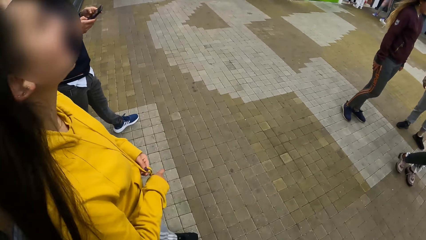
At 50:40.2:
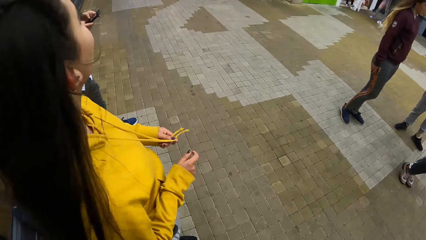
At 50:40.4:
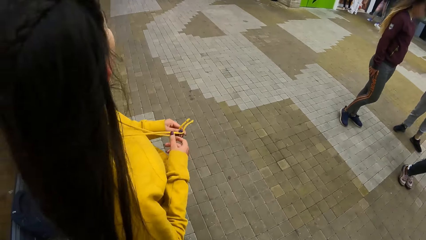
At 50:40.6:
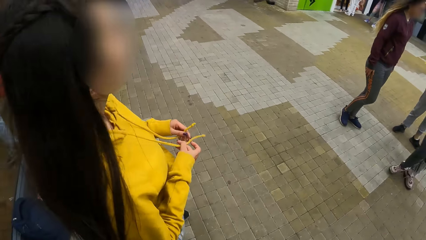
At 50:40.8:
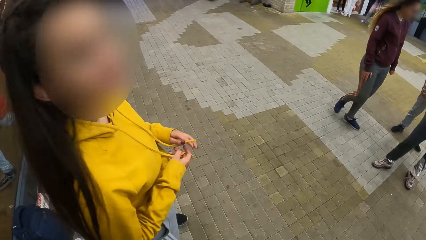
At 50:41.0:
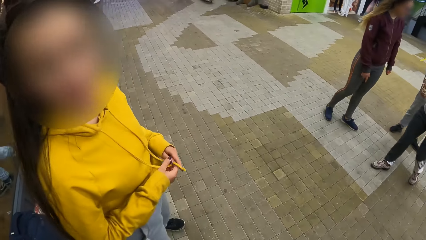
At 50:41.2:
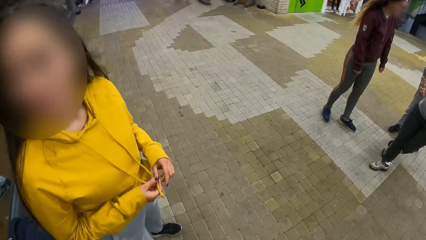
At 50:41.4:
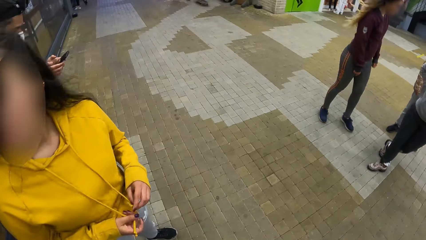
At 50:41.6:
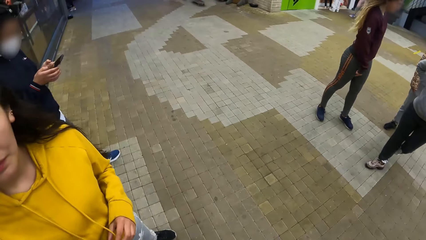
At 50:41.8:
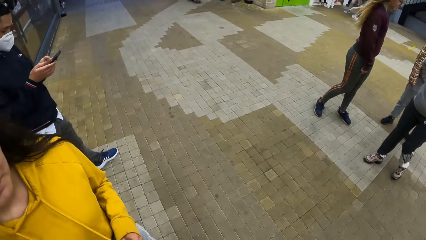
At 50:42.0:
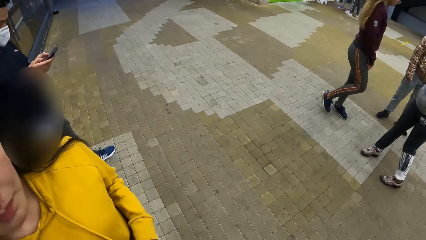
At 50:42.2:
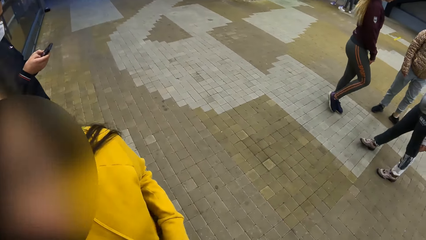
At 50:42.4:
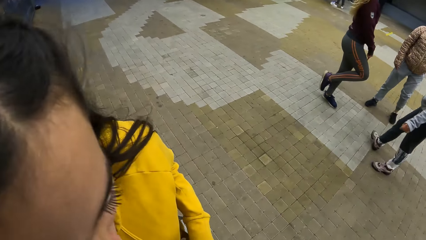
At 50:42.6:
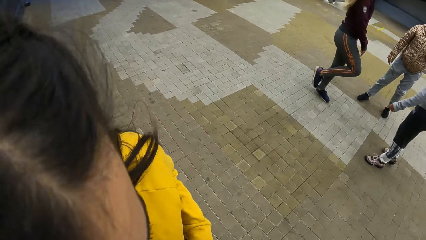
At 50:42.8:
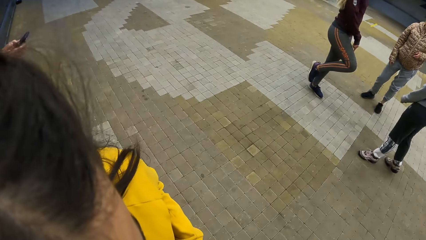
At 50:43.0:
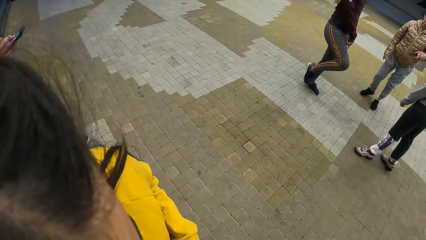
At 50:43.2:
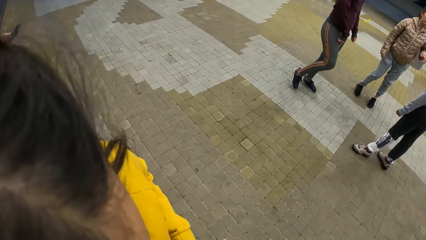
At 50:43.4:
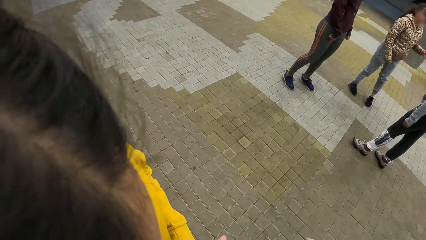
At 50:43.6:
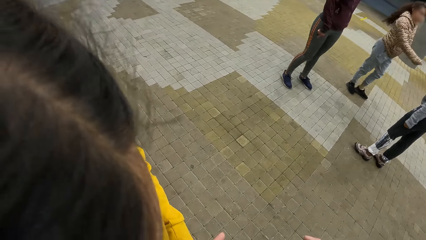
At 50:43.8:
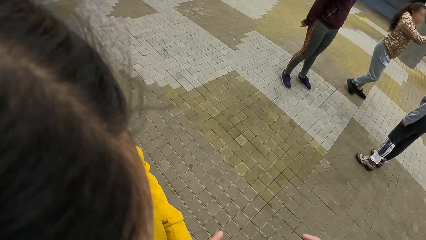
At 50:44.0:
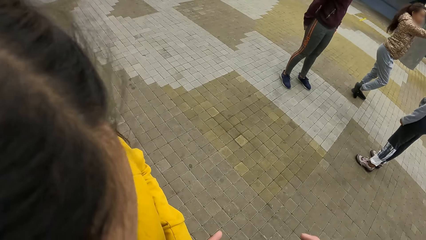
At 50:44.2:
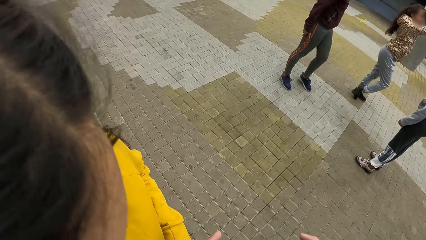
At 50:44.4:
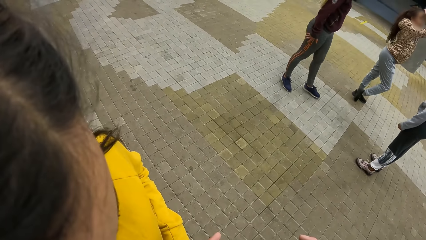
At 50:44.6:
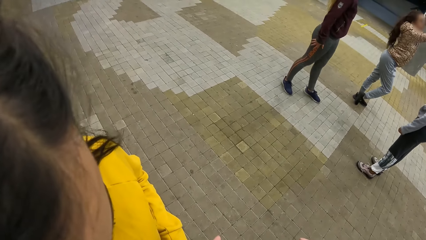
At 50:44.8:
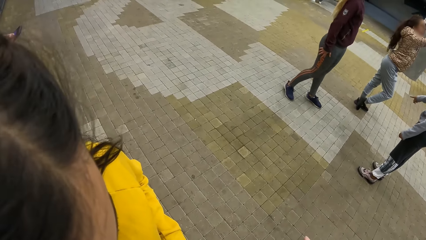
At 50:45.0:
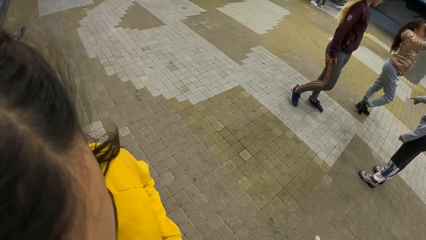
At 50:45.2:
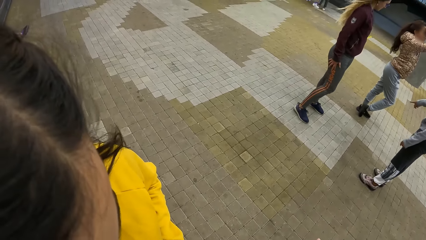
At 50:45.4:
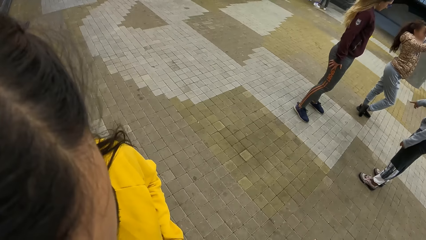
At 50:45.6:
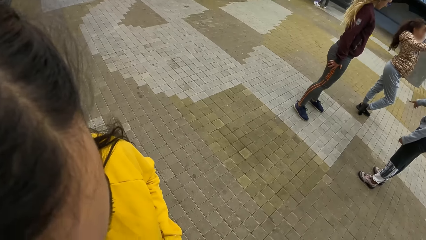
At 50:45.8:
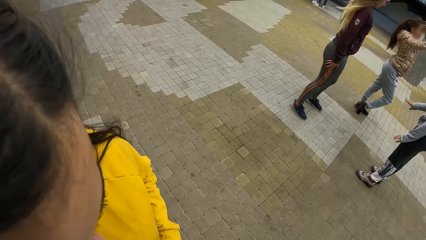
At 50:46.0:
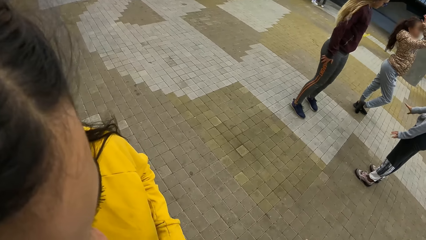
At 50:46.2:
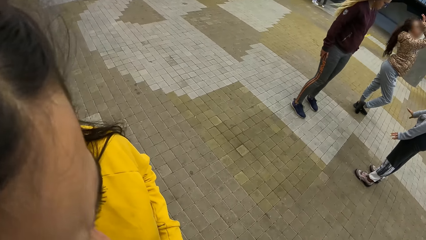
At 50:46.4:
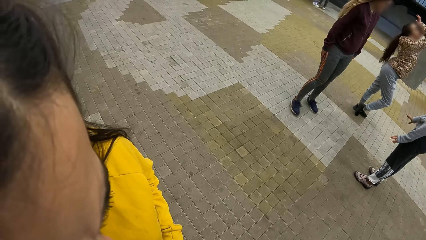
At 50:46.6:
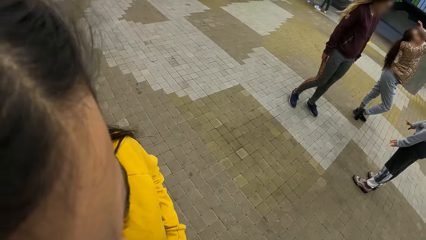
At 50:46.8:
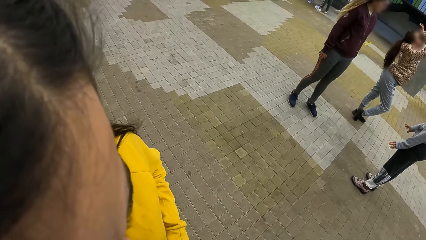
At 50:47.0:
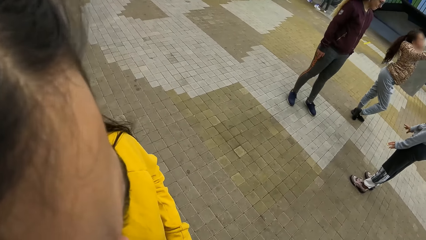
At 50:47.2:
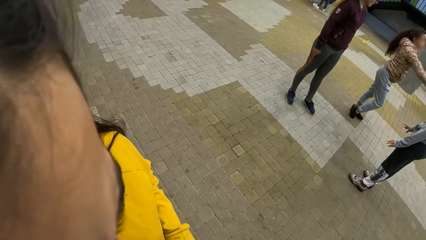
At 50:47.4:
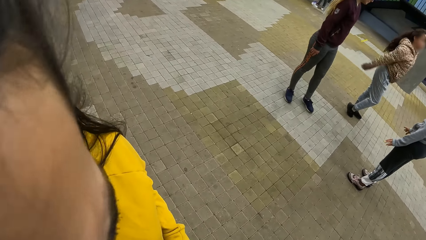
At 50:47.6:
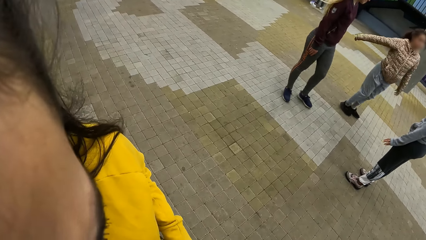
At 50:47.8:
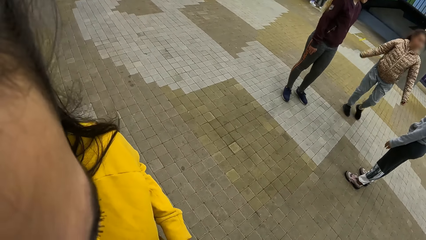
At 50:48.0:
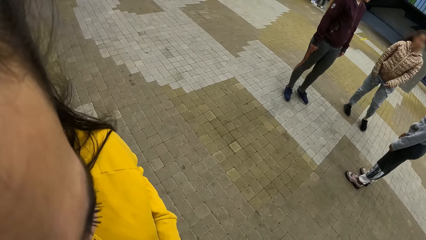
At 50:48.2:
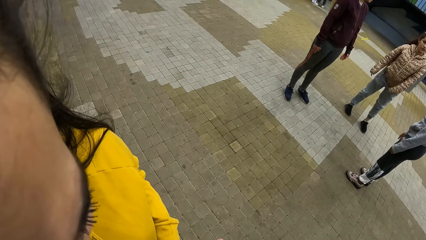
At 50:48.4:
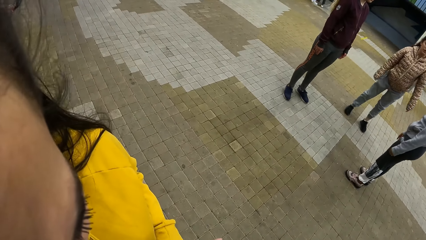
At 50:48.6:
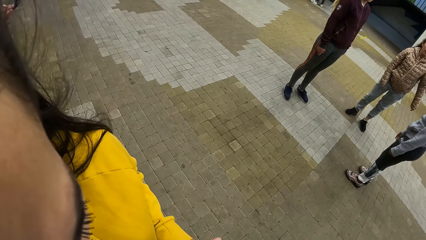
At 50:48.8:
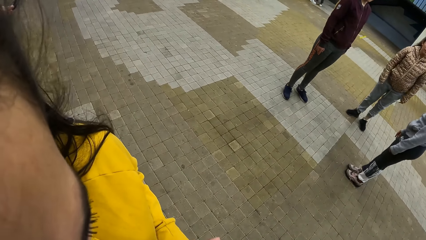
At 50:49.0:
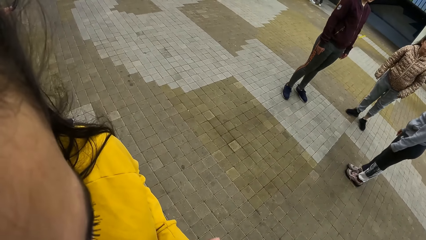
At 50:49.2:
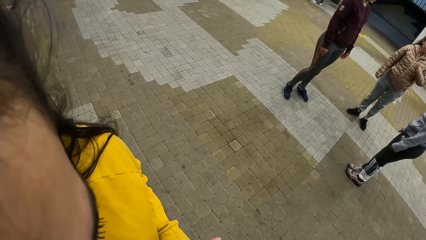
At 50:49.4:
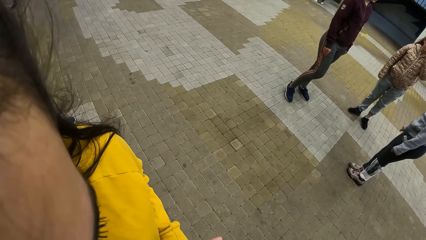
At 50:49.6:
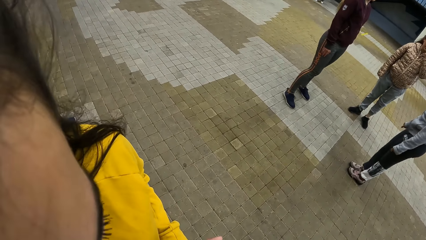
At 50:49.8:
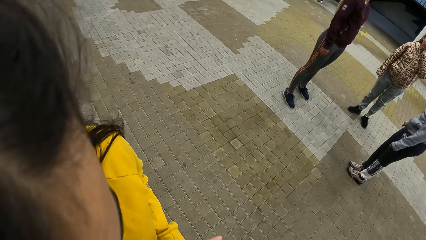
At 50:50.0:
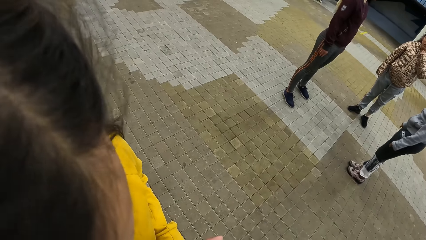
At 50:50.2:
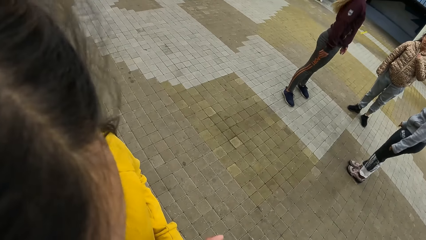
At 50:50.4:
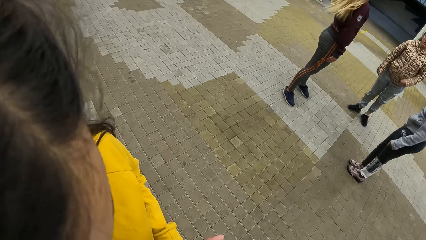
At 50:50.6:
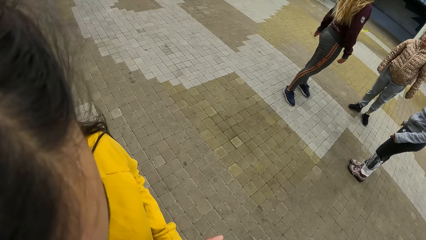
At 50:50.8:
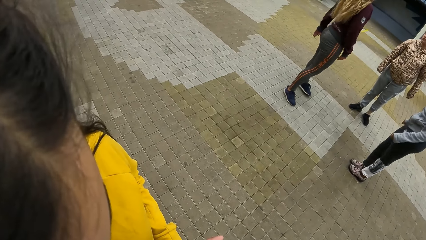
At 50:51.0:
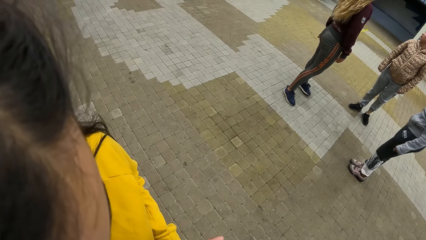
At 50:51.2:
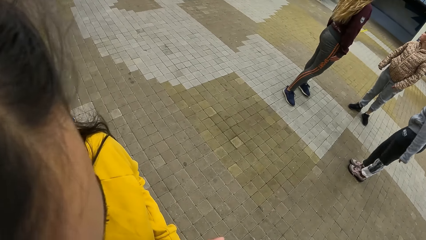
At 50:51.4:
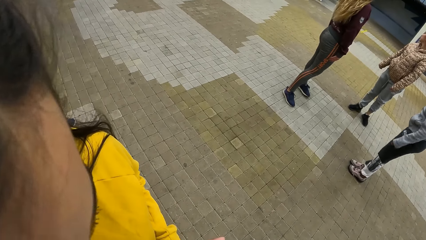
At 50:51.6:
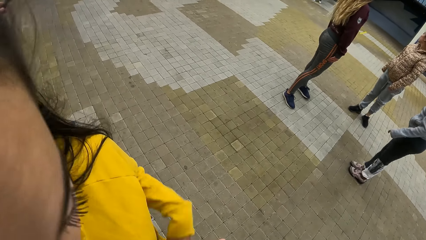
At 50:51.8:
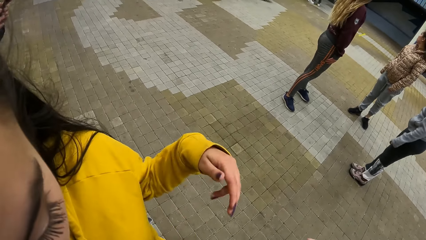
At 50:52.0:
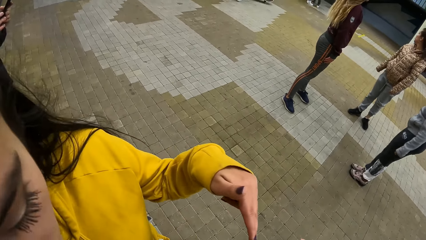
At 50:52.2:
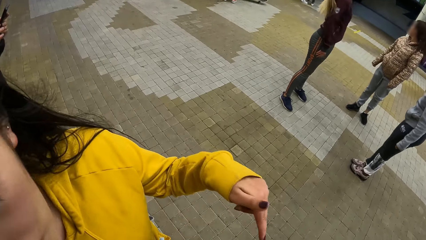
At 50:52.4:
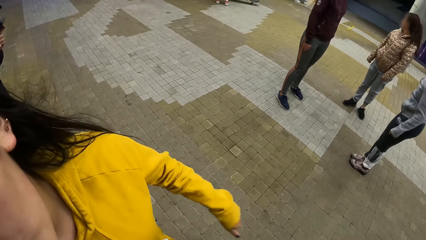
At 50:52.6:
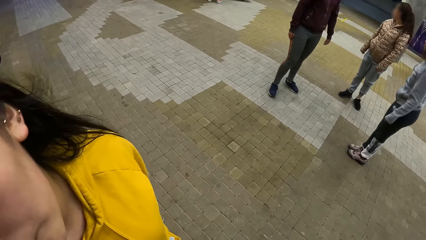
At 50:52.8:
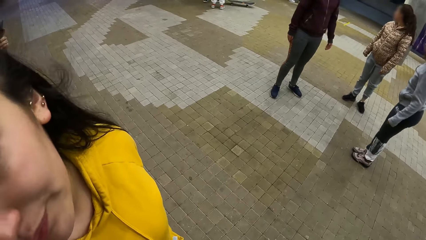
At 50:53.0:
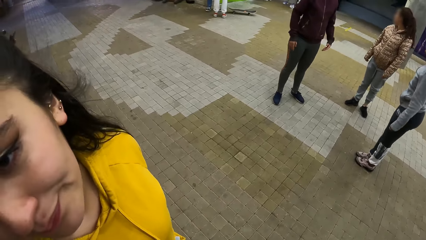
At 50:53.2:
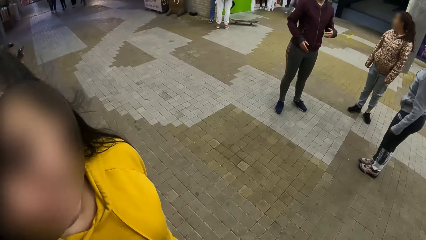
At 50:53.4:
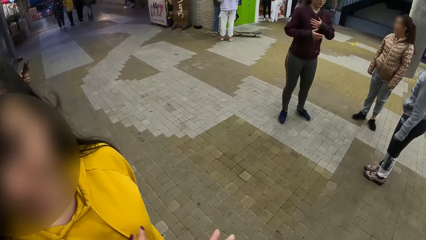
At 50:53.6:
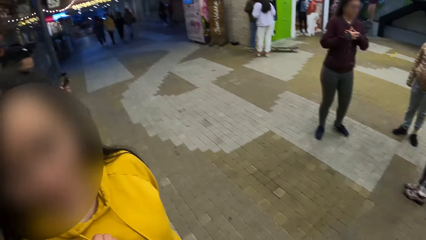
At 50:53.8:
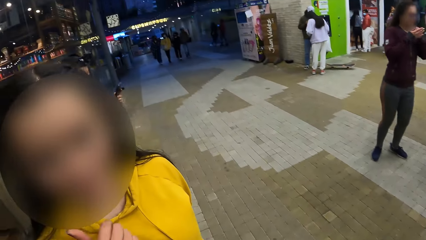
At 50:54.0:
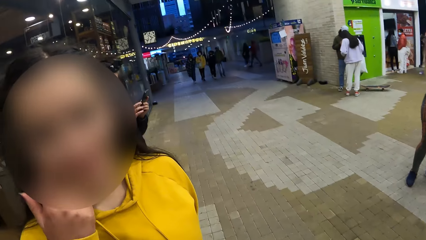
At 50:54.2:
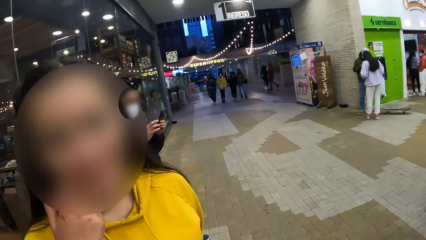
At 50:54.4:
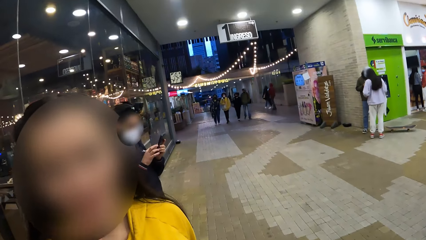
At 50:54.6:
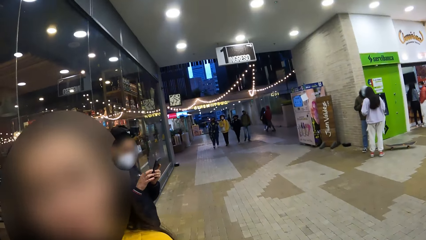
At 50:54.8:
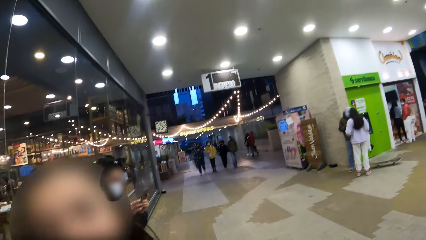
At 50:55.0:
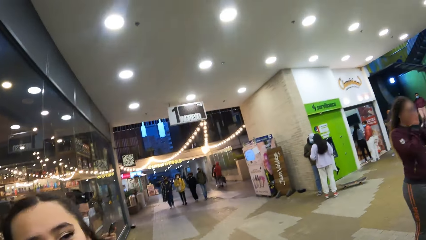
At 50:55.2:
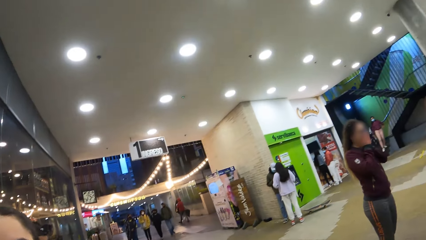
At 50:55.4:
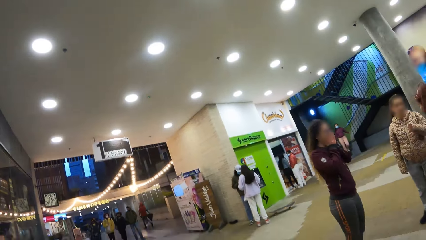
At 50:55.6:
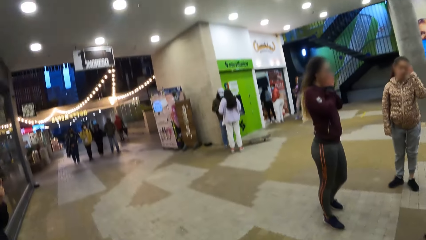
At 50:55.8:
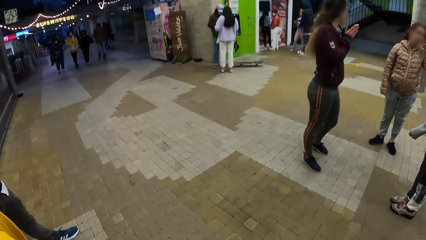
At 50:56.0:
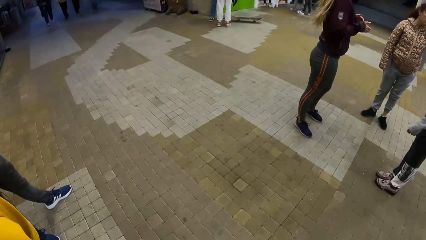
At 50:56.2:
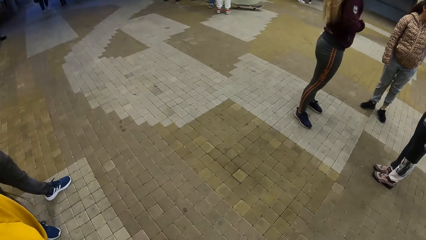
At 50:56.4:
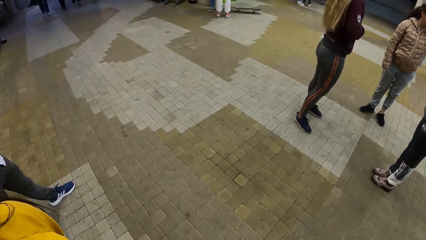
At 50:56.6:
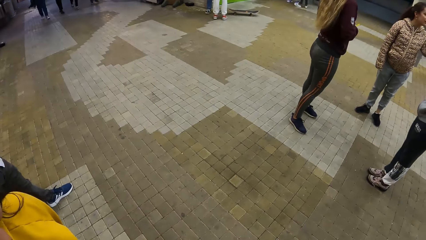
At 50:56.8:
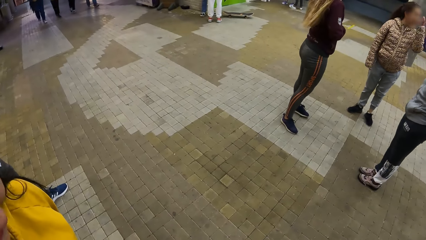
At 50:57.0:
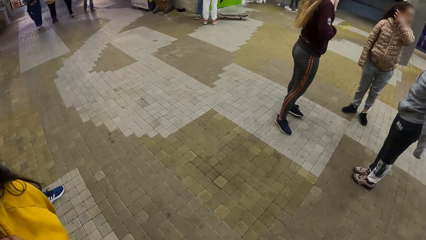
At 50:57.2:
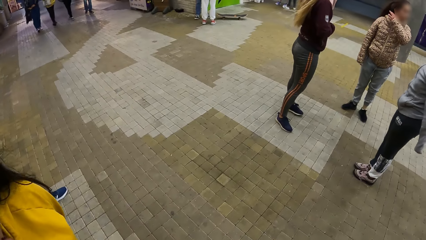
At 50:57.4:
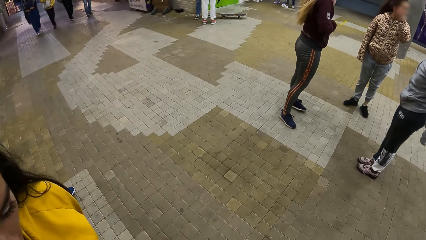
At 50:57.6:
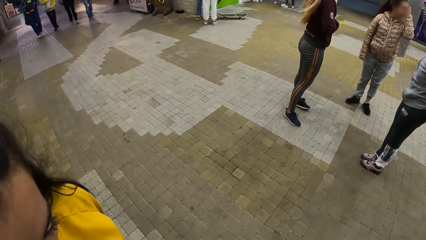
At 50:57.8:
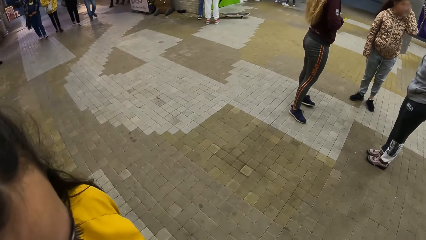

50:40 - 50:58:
A woman looks at the camera wearer. The woman moves towards the camera wearer. The camera wearer looks at the woman. The woman gestures with her hand.
